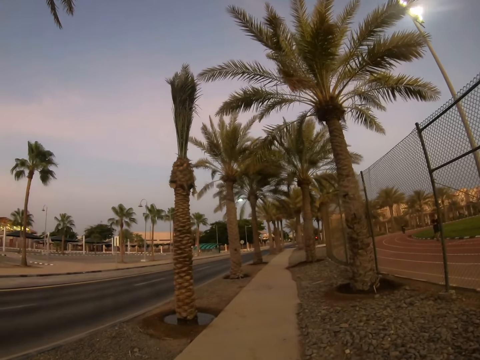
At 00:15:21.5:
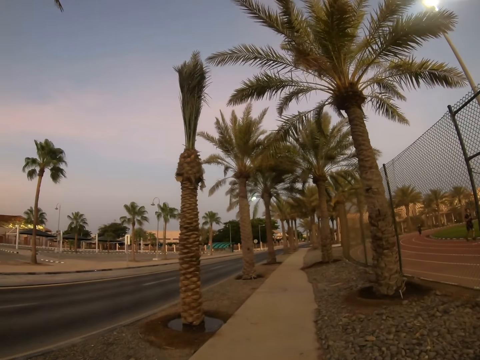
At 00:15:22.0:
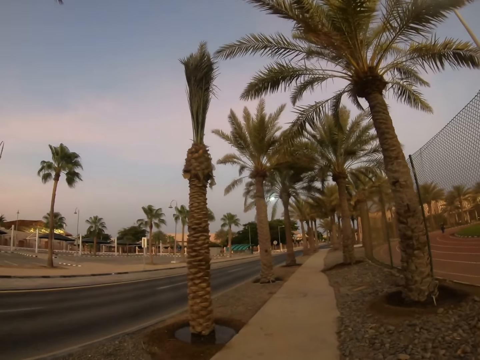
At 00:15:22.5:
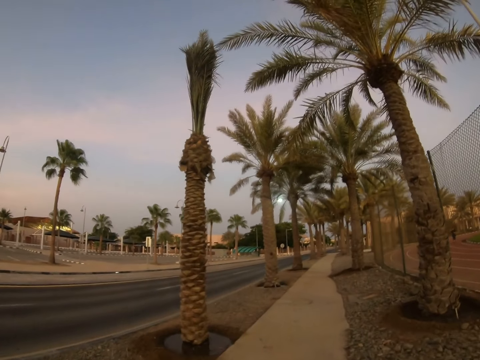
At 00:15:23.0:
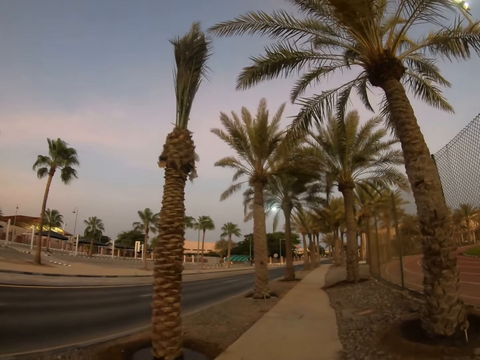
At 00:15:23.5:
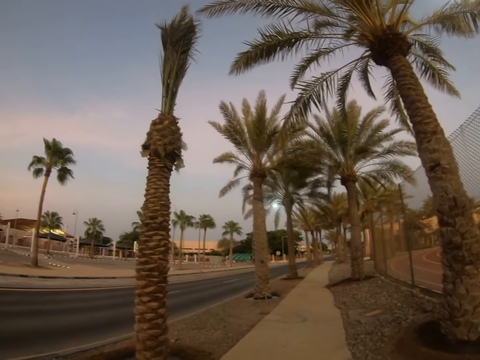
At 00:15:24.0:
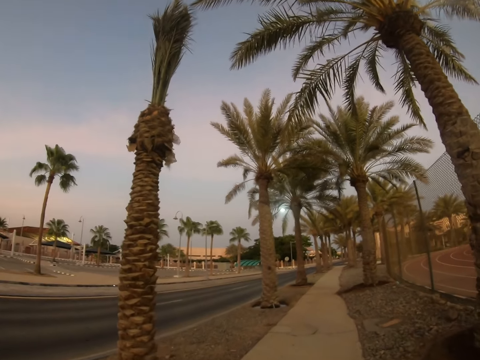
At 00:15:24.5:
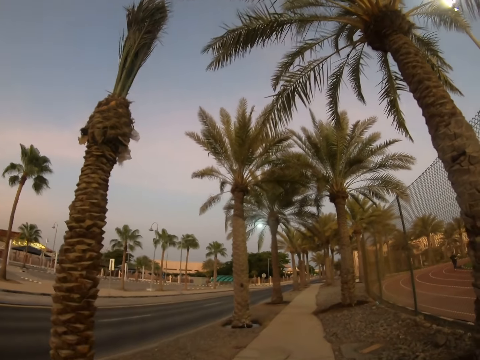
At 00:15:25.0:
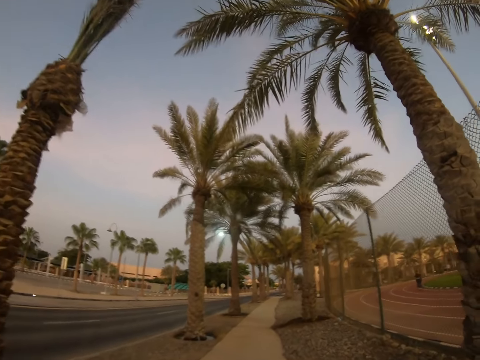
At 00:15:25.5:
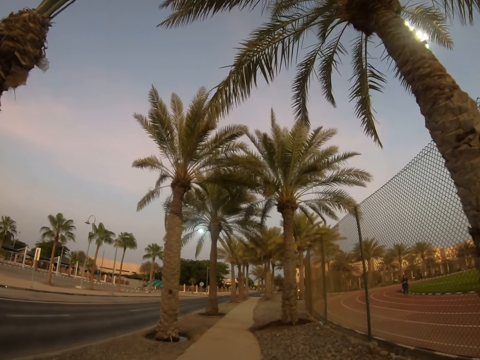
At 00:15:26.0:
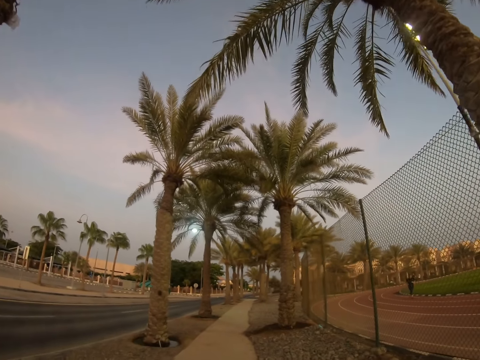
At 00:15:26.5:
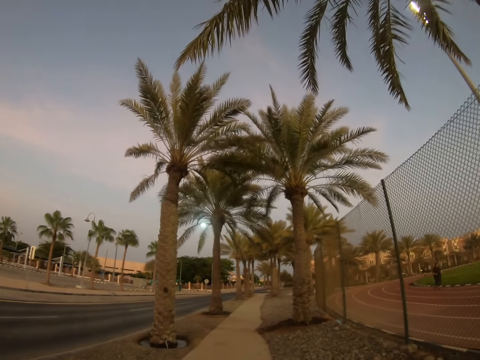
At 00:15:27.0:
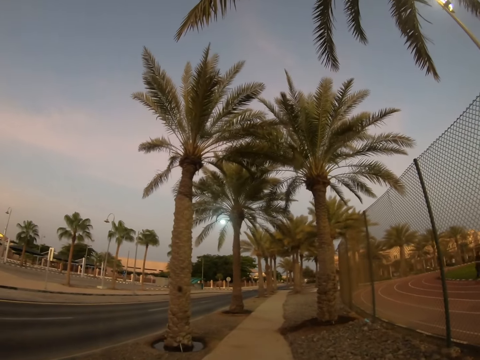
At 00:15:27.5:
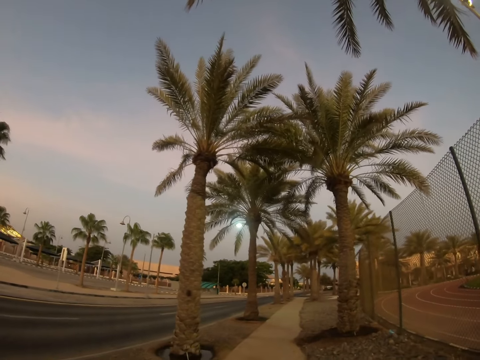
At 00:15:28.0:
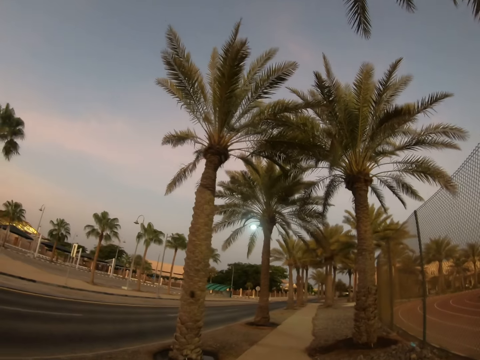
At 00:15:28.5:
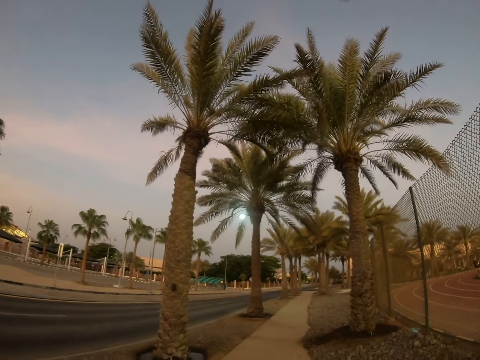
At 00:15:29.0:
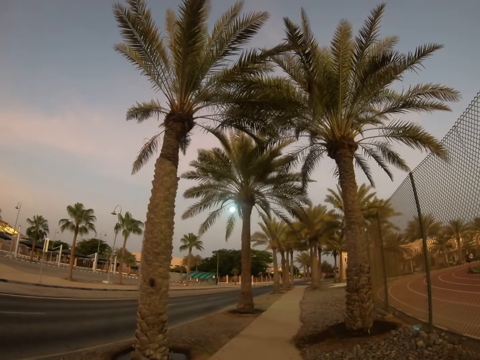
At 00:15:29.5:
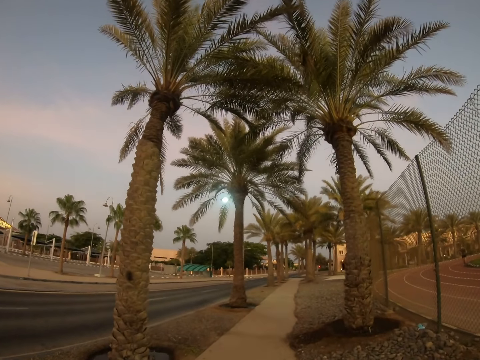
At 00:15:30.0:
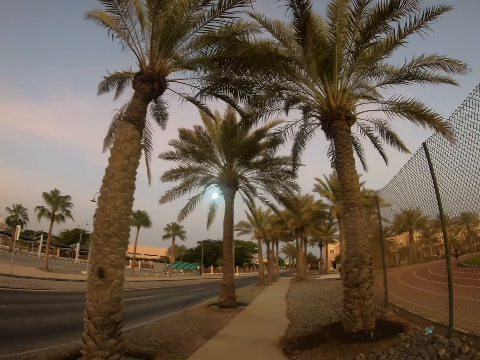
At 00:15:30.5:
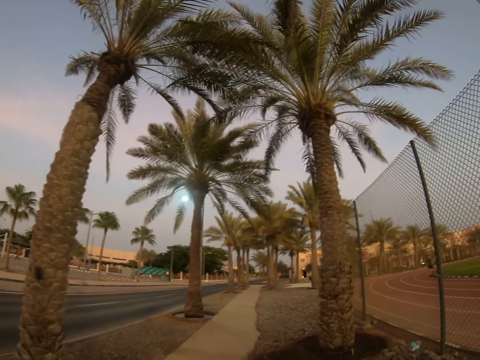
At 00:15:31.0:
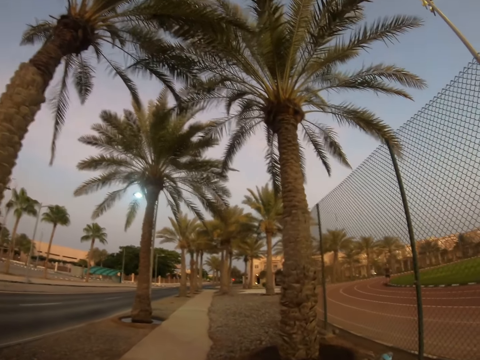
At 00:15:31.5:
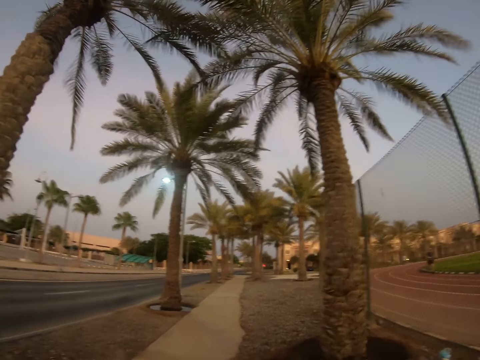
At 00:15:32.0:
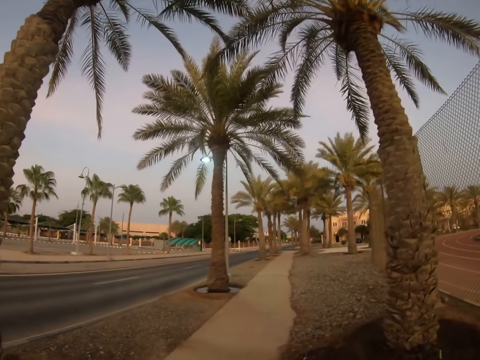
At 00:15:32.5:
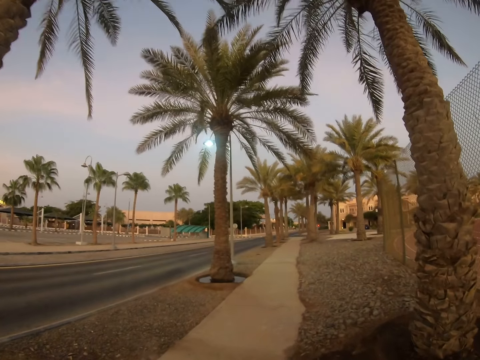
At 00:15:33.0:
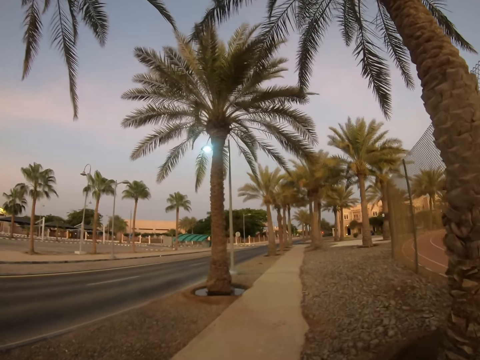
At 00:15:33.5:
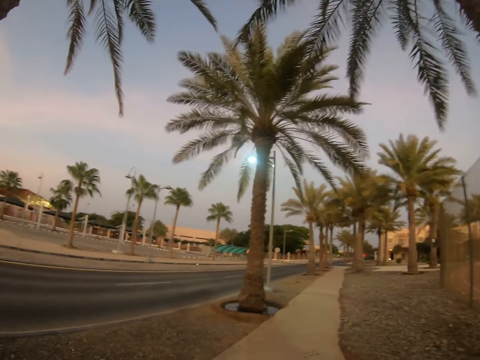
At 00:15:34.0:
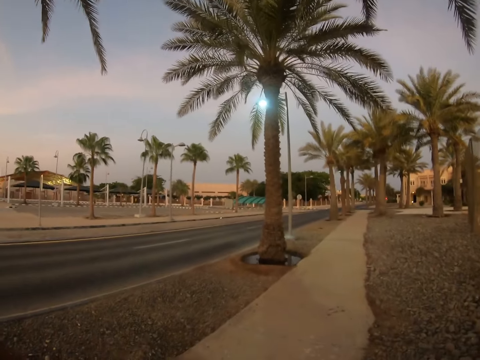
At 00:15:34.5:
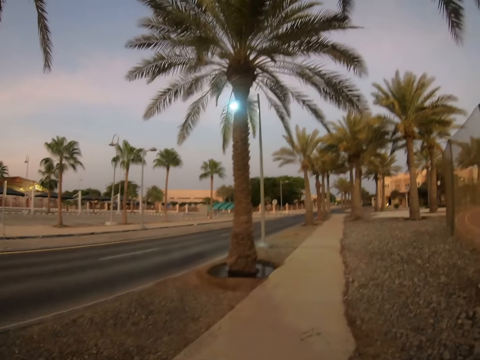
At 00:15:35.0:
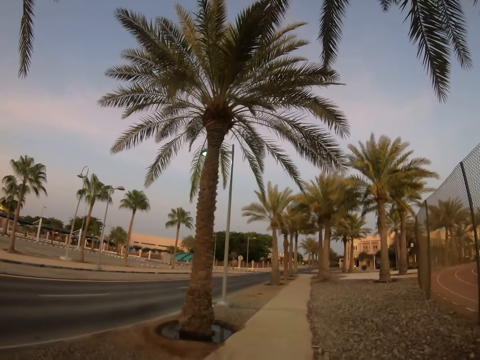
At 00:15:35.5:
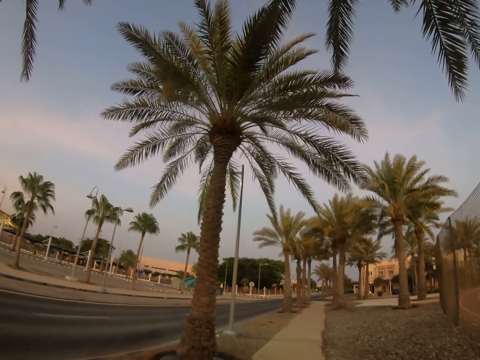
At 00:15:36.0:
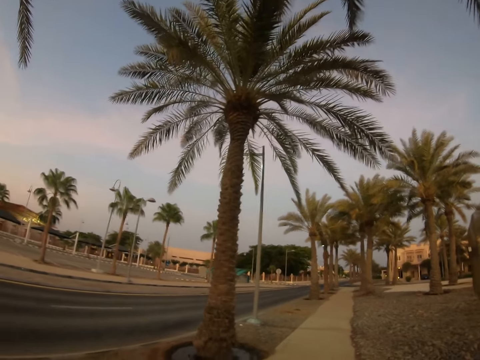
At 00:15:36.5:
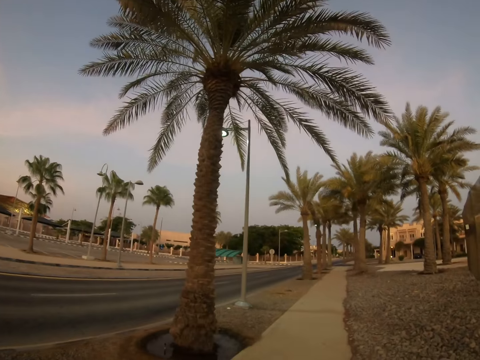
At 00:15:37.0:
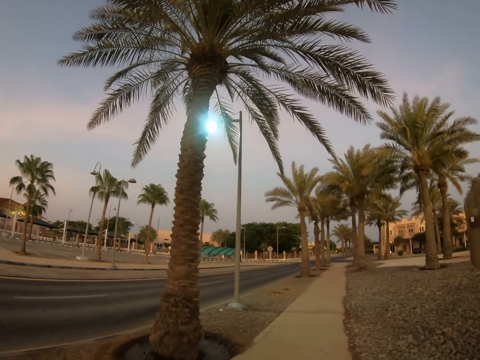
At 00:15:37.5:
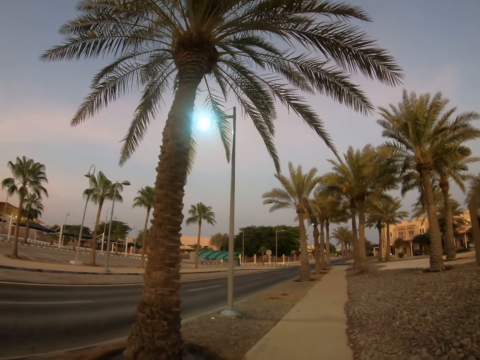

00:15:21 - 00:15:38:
The camera wearer walks around a sidewalk. A man runs on a field. Another man runs on the field. The camera wearer walks around the sidewalk. A person runs along the road. A lady runs on the field. The camera wearer walks around the sidewalk. Another person runs along the road. A third man runs on the field. The camera wearer walks around the sidewalk.

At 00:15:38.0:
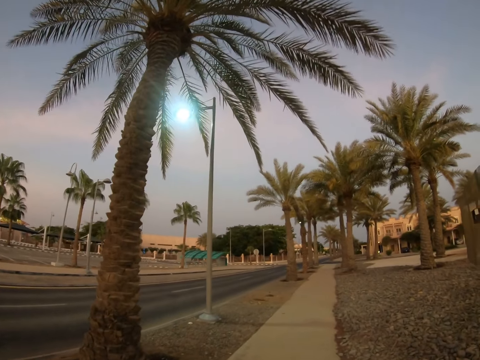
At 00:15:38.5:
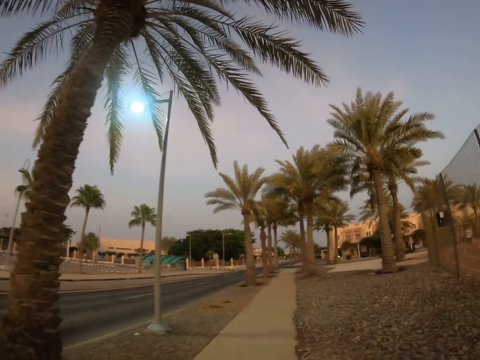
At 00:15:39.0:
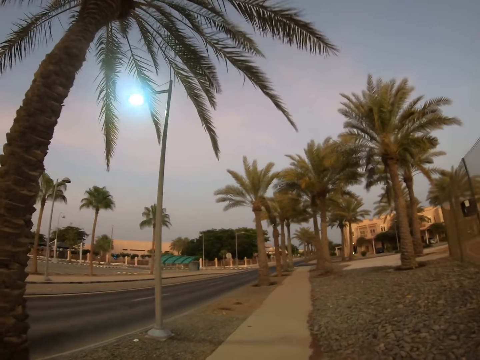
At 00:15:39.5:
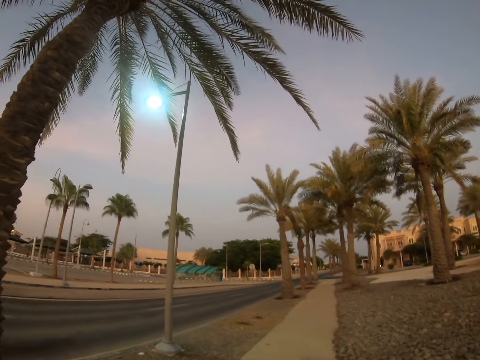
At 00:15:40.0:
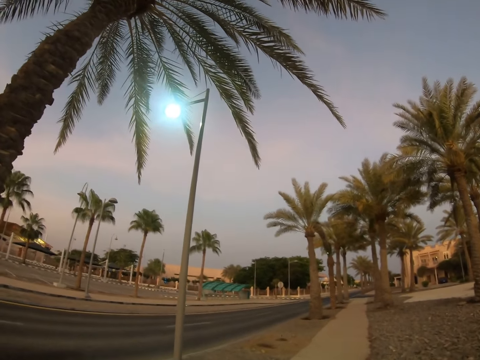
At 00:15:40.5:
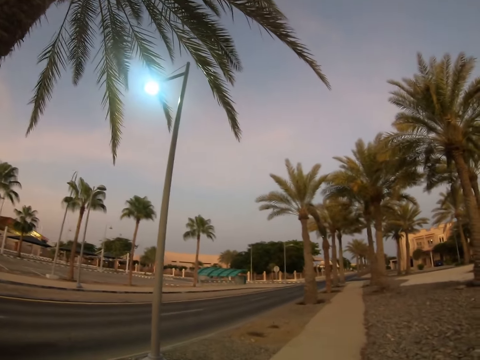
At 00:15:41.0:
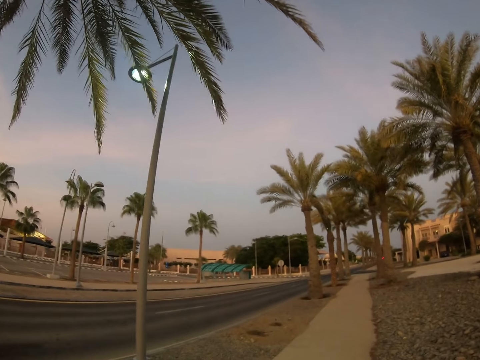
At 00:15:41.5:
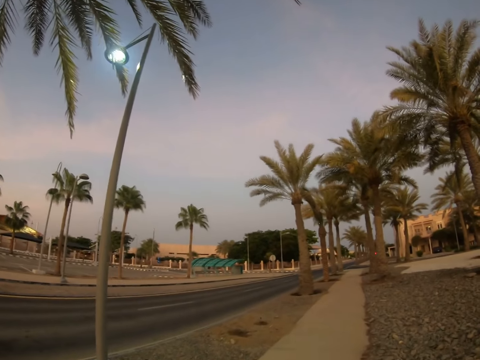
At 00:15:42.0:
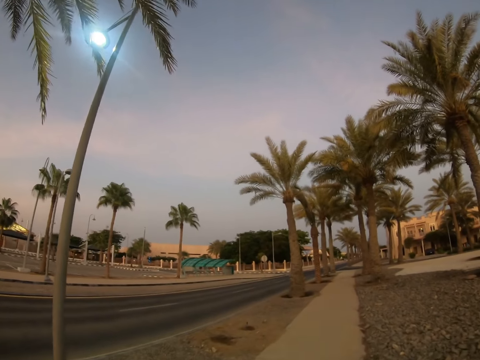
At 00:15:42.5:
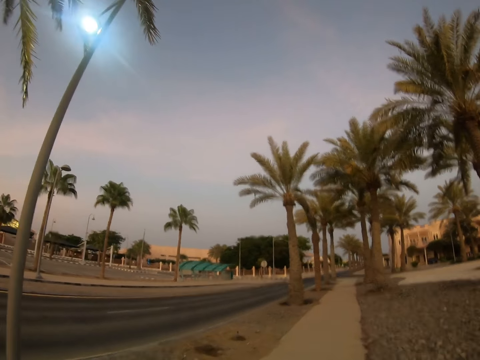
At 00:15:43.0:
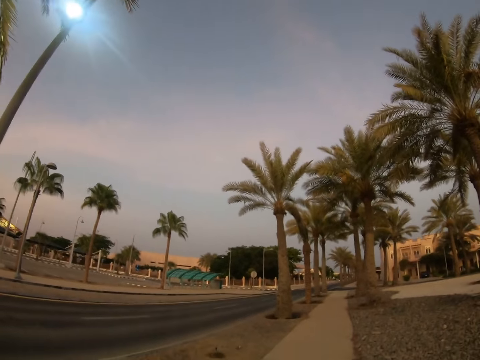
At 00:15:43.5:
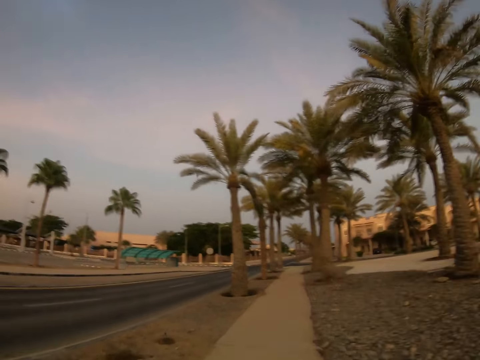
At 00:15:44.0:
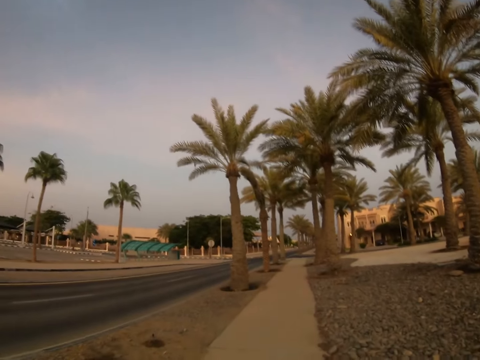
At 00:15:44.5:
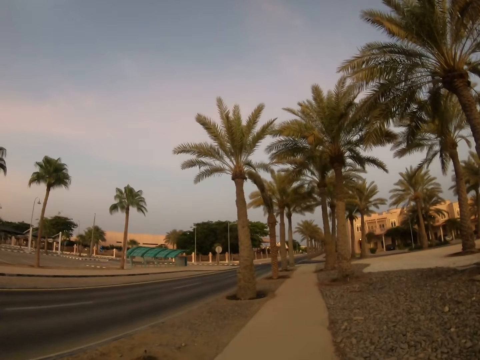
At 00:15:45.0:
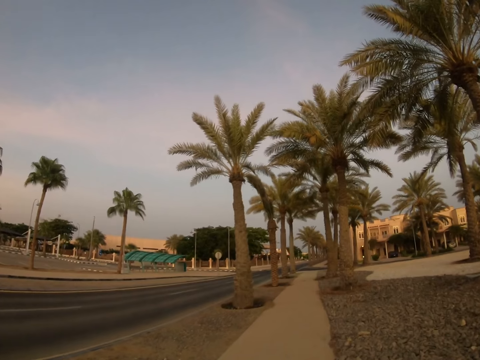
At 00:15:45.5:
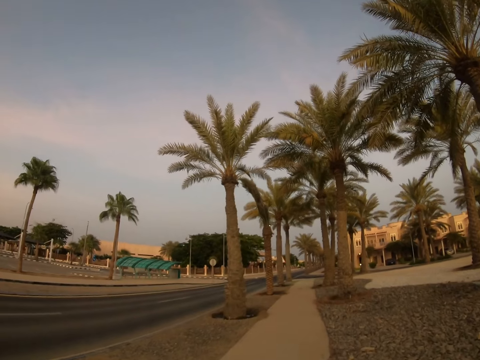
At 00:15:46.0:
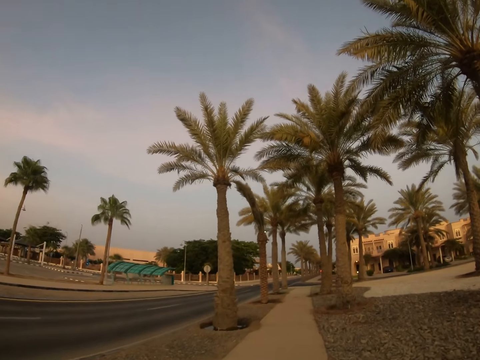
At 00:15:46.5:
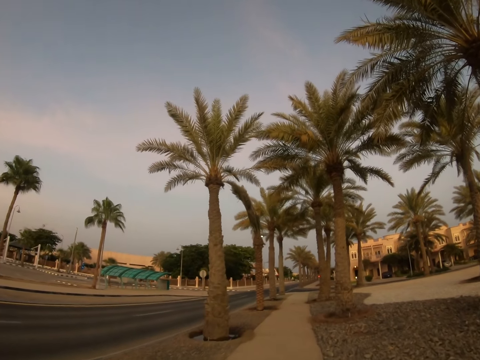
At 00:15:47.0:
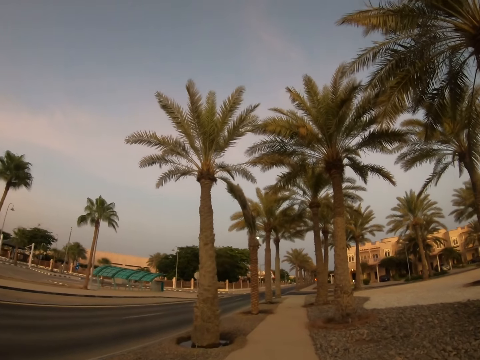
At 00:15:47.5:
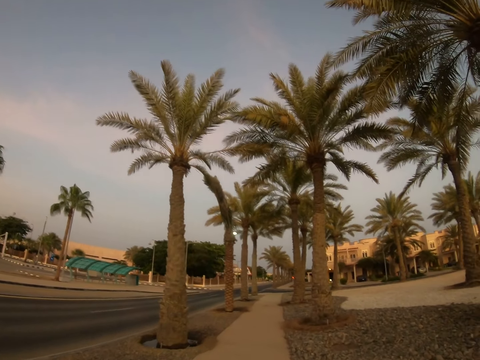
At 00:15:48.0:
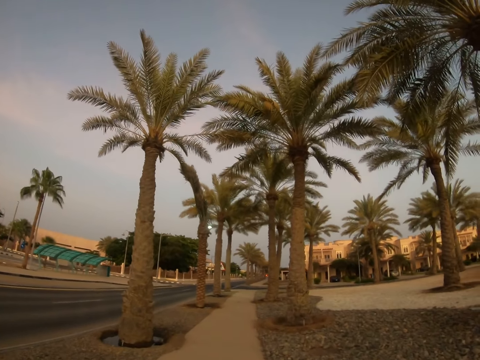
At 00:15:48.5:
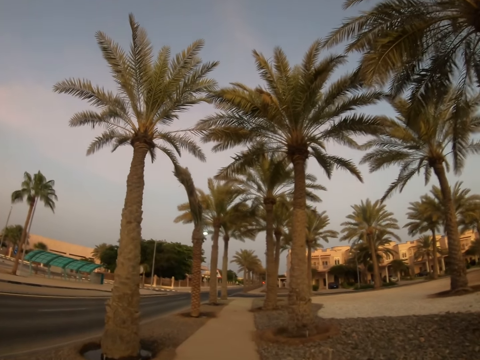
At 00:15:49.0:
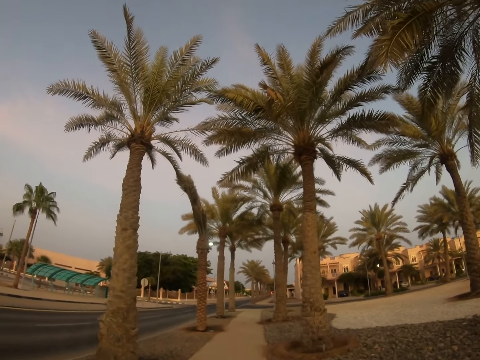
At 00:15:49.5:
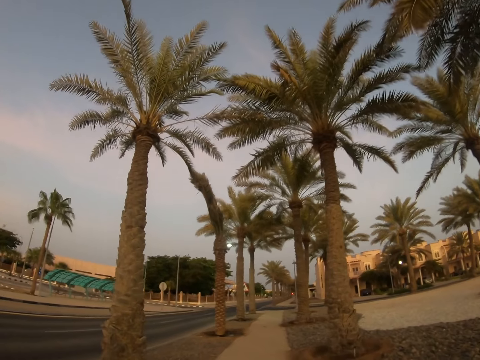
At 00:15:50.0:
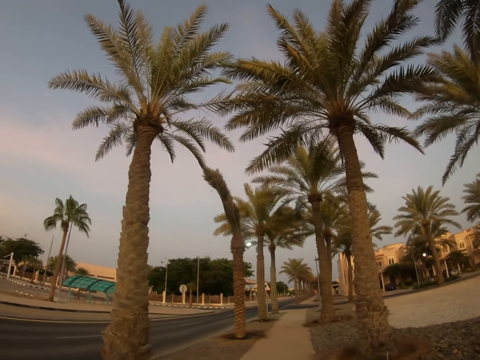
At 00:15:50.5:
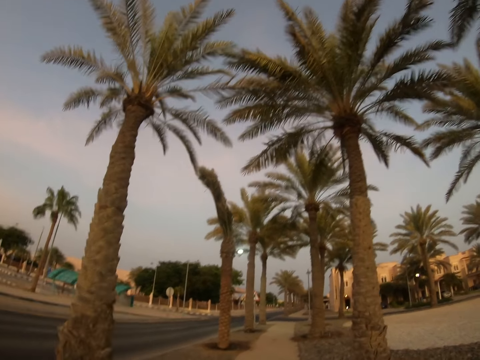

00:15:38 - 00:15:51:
The camera wearer looks around the trees.
